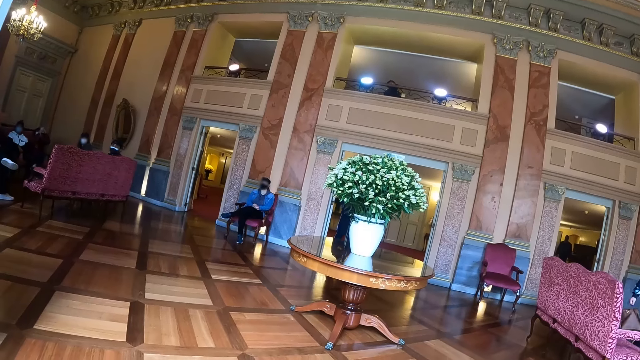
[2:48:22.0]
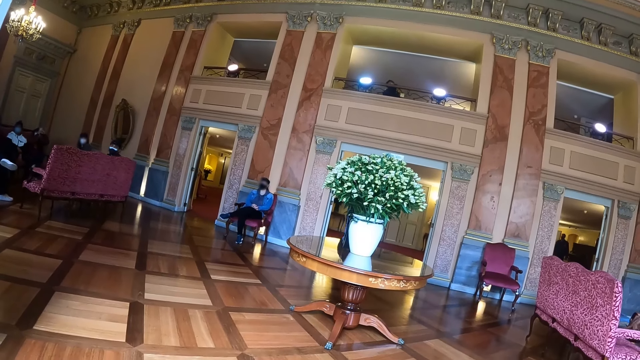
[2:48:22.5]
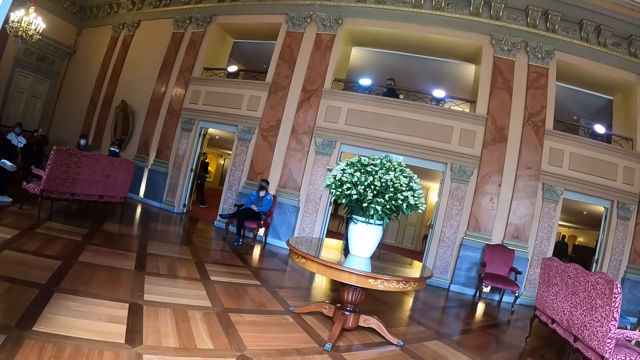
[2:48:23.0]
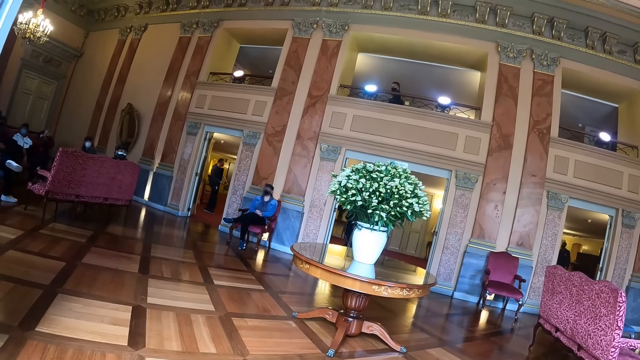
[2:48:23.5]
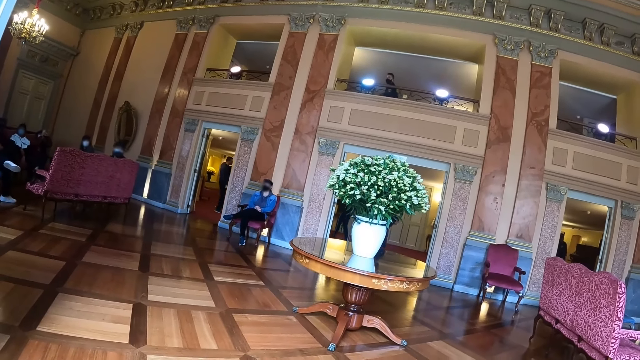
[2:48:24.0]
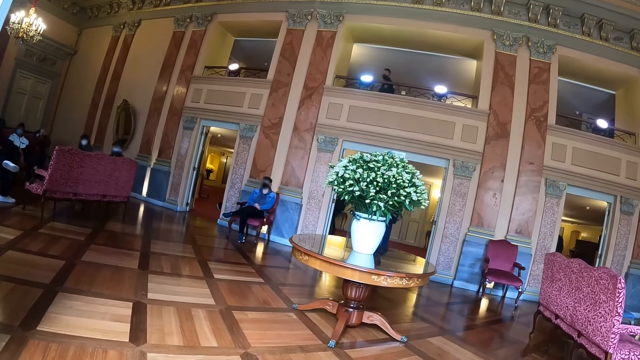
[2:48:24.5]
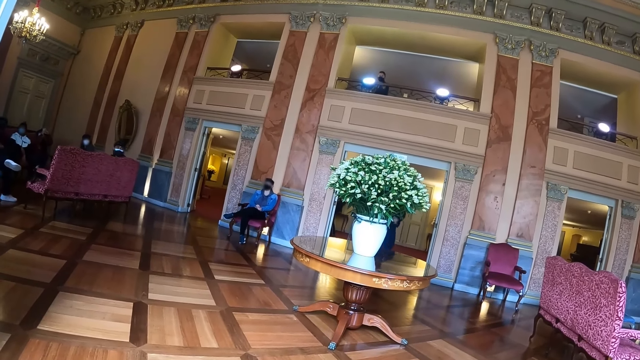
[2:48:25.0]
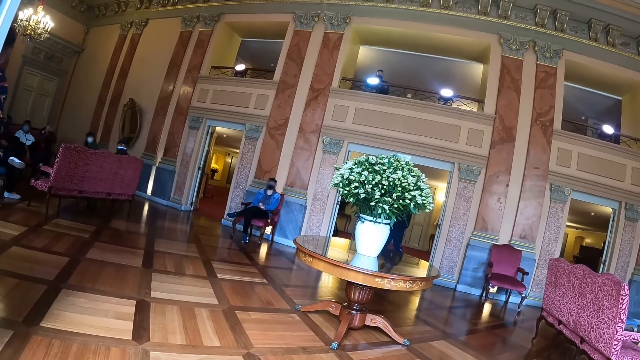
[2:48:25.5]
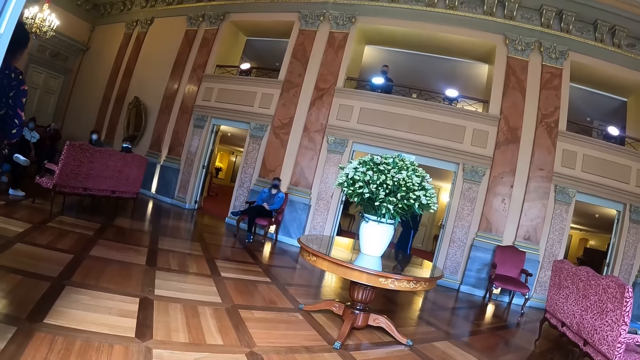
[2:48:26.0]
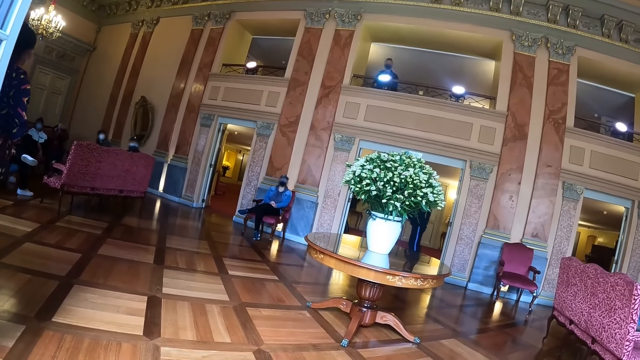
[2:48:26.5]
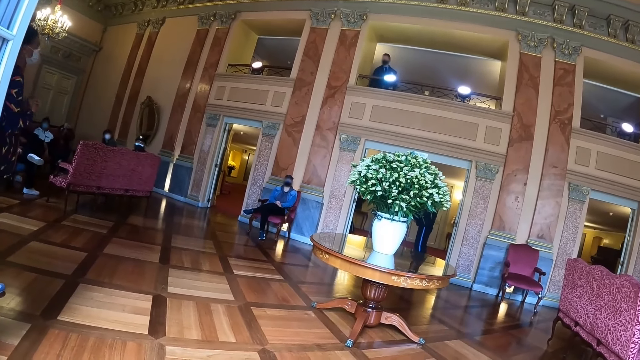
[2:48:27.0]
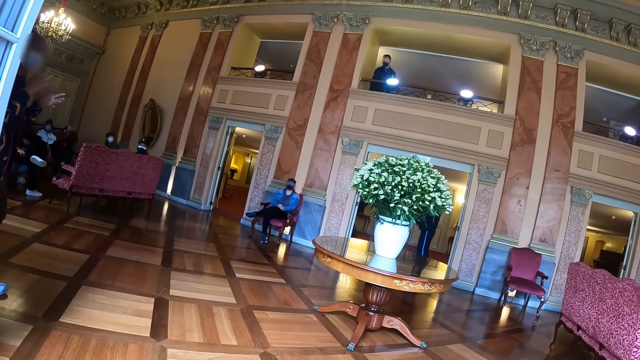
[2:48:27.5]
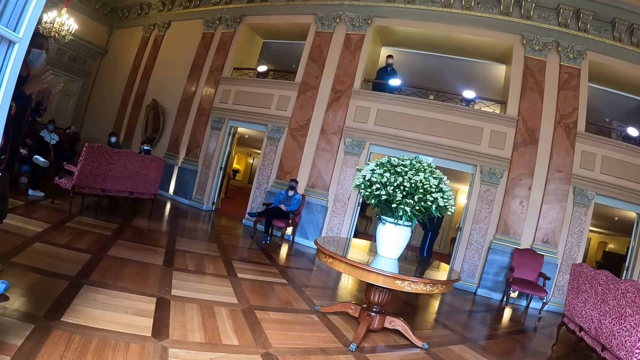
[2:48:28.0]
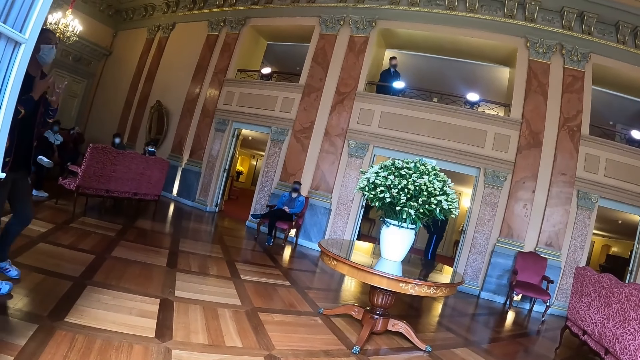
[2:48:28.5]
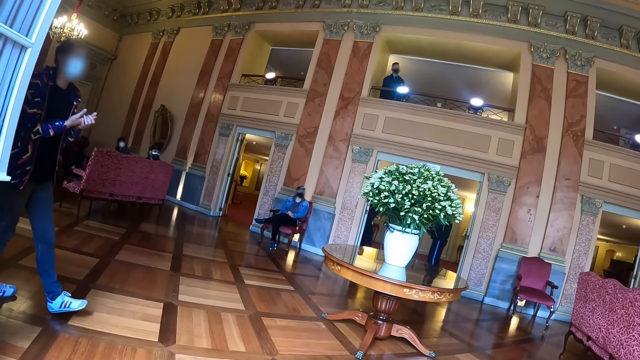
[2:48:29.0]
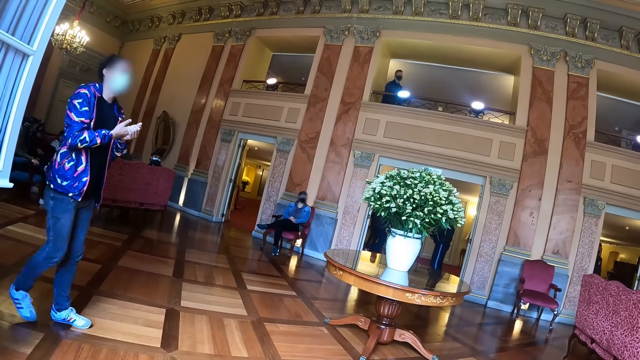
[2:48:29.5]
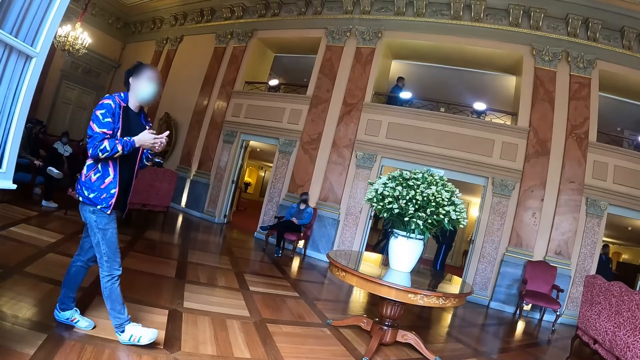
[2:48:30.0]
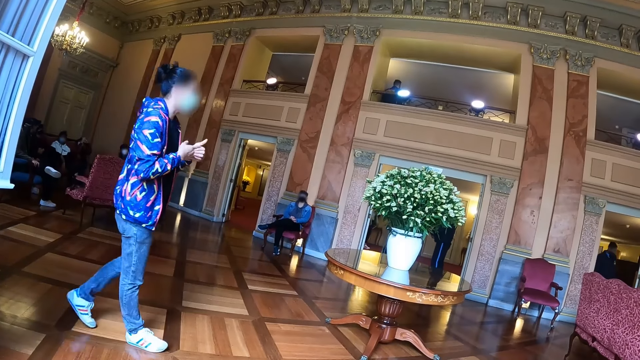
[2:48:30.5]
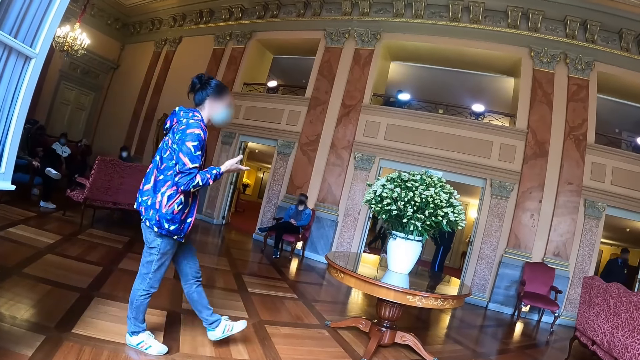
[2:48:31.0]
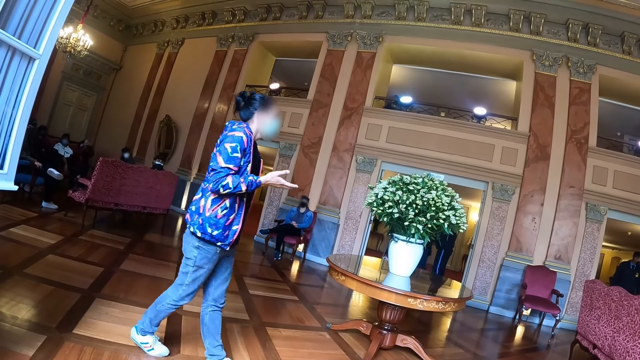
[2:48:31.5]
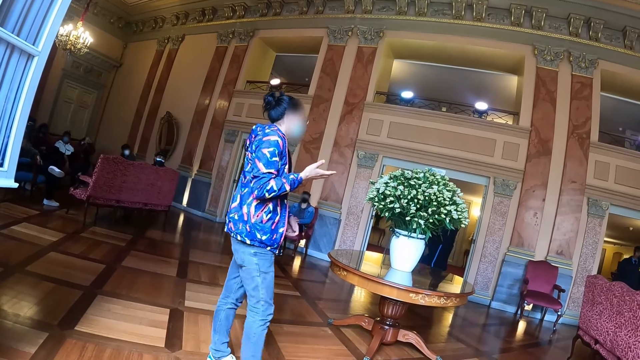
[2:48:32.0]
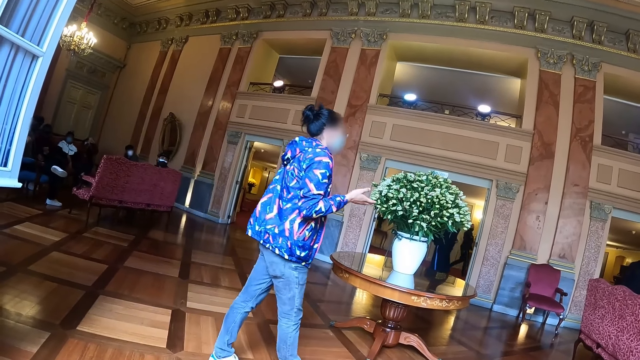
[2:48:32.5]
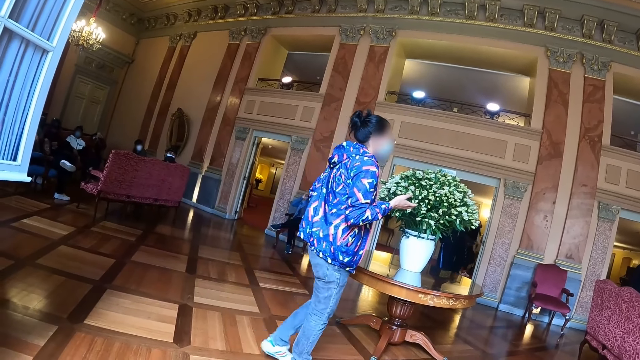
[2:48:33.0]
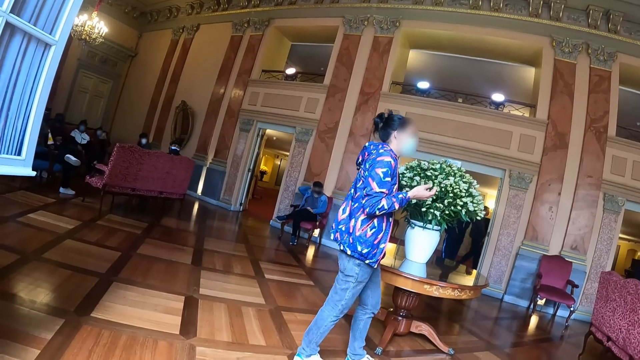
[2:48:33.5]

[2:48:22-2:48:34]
A man moves around.

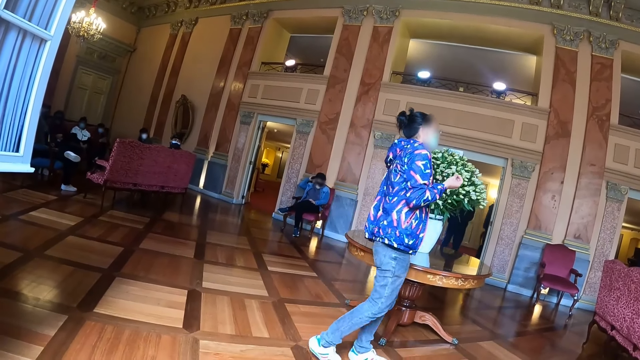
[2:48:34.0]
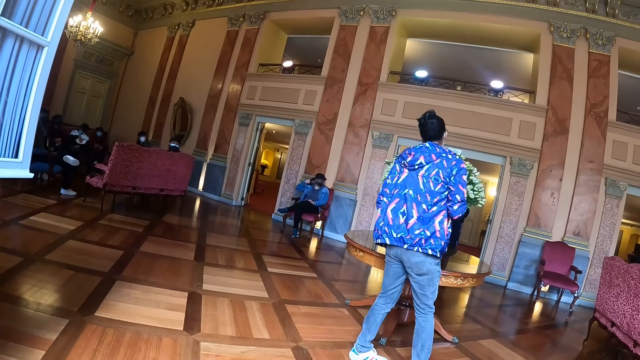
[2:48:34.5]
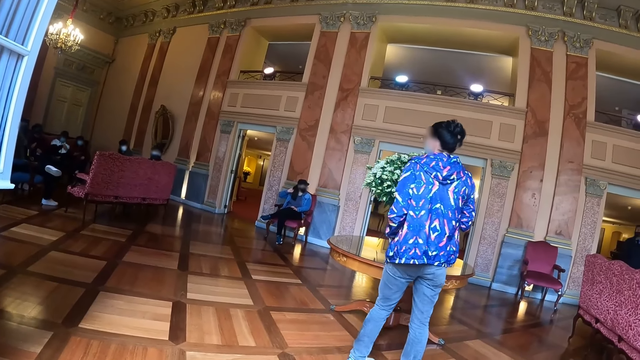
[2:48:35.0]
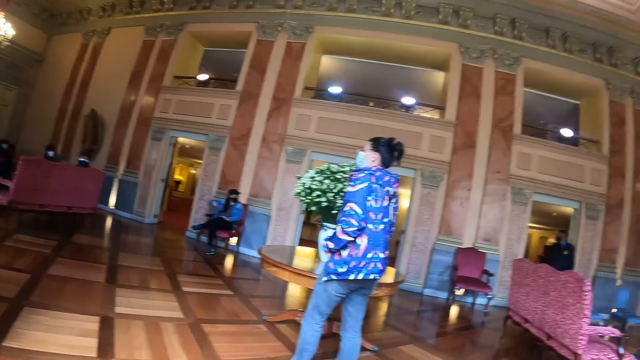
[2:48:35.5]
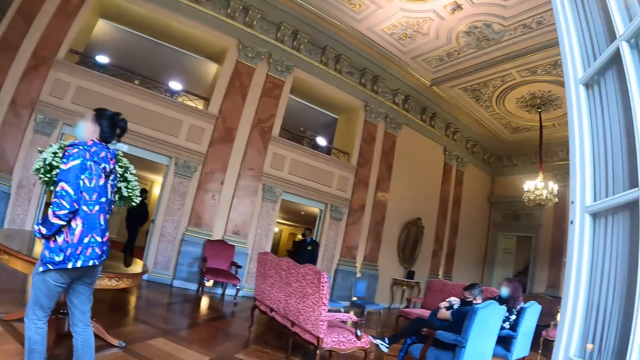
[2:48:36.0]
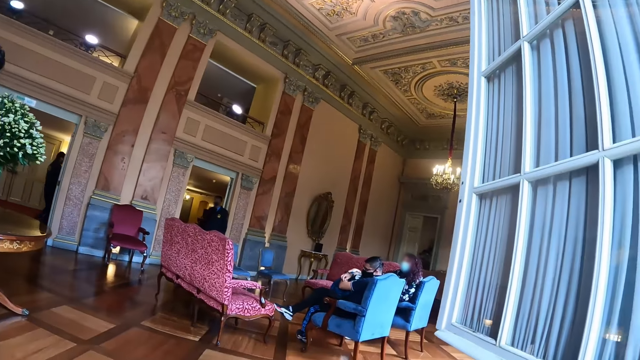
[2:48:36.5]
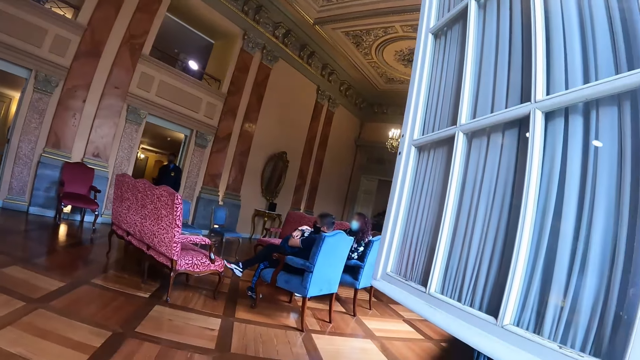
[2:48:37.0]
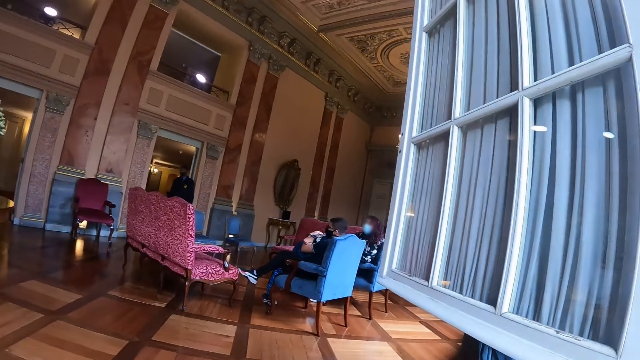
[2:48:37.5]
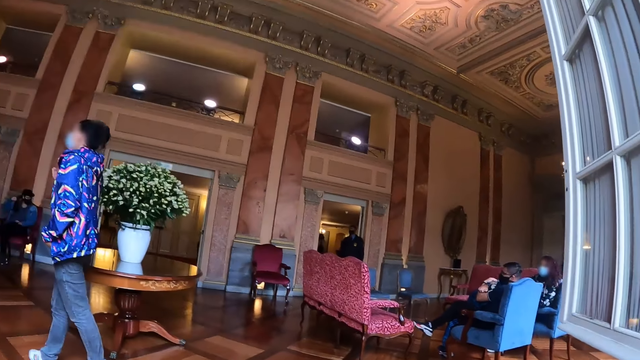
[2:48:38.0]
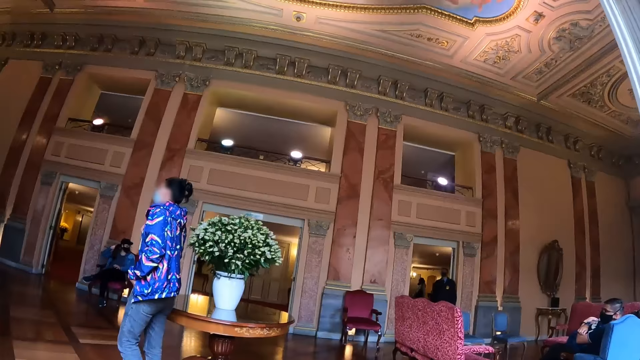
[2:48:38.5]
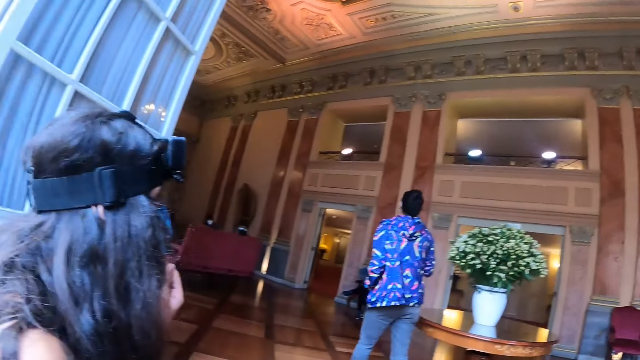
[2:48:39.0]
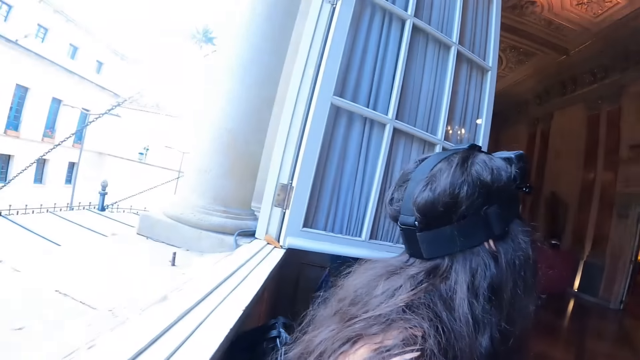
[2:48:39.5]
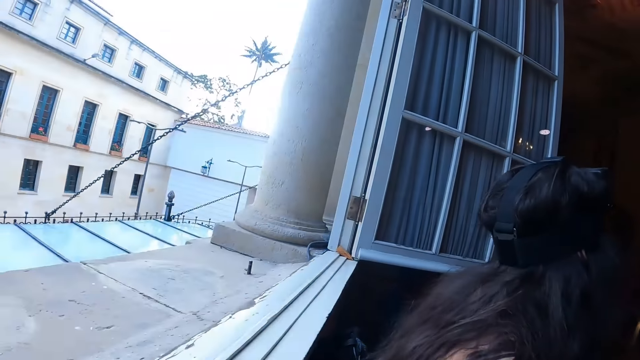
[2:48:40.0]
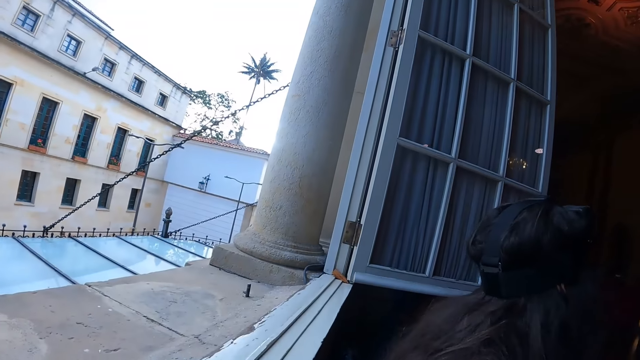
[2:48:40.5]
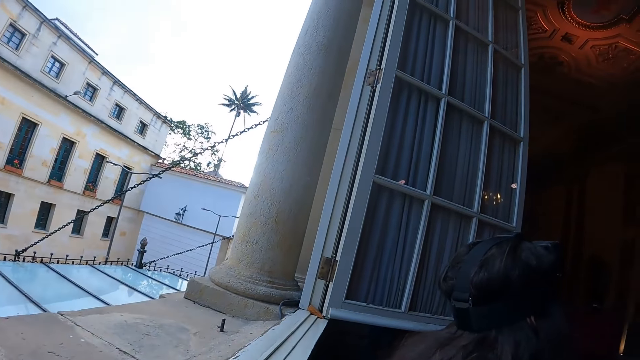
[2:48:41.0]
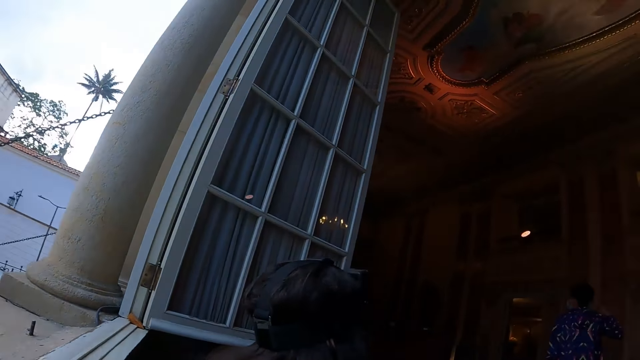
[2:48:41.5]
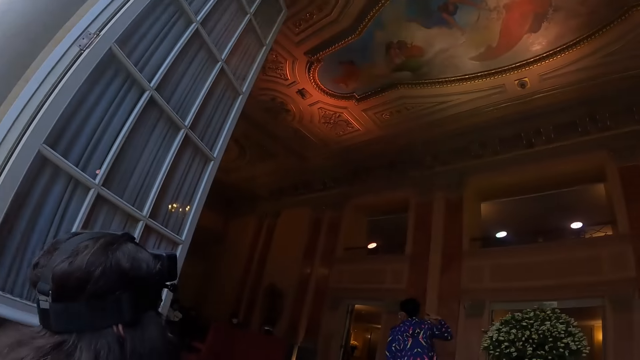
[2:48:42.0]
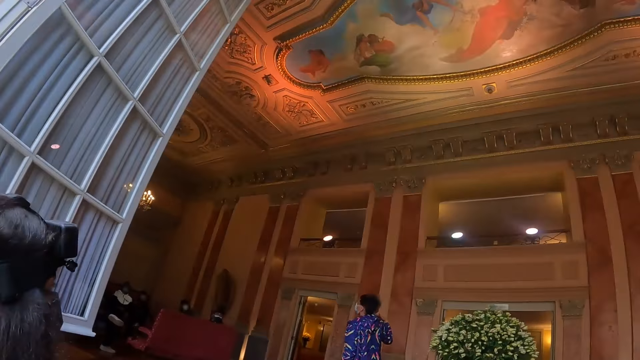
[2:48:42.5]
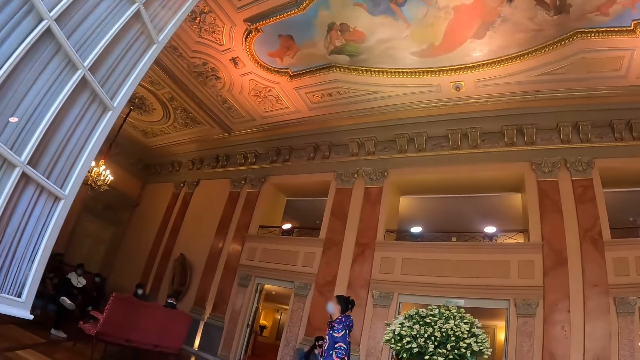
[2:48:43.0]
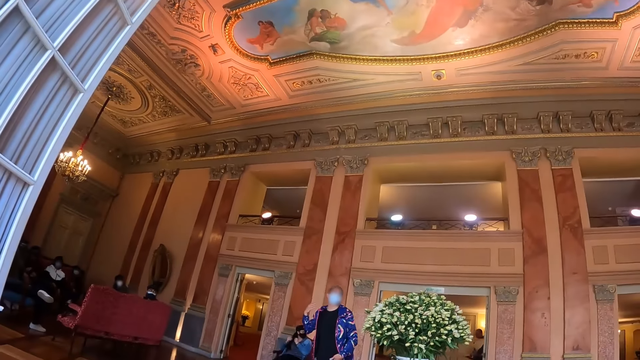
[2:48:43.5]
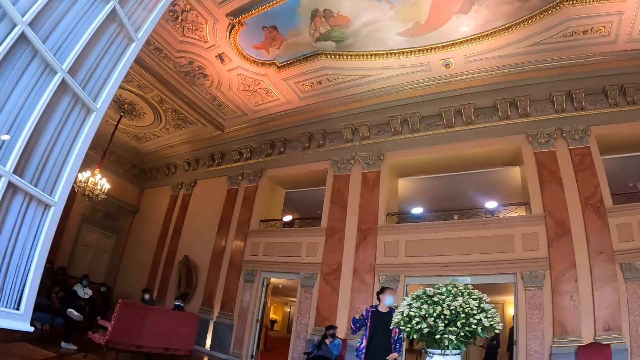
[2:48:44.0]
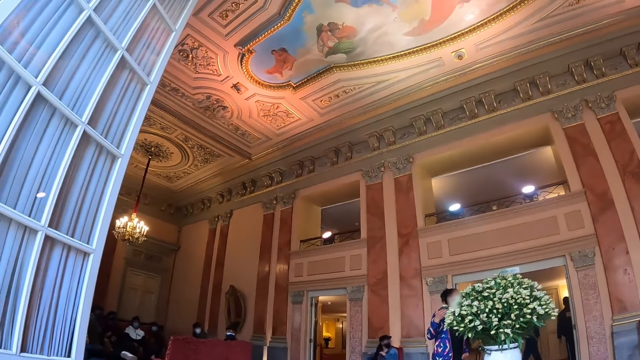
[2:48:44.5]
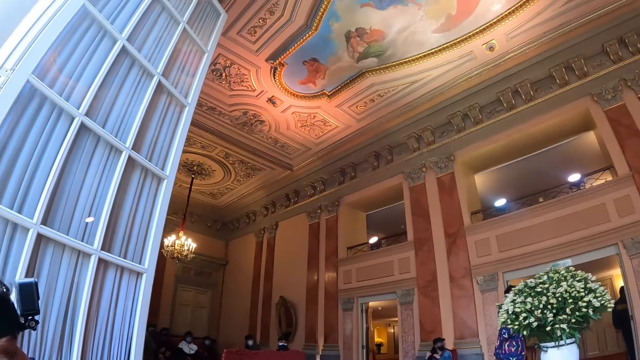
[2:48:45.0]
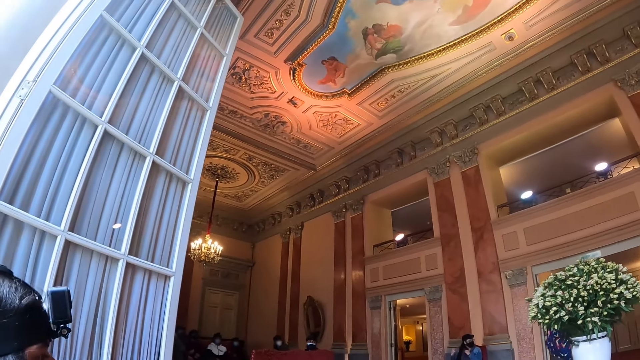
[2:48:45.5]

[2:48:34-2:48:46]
The camera wearer looks right. They turn left. They look around. They look forward. They turn right. They look left.
